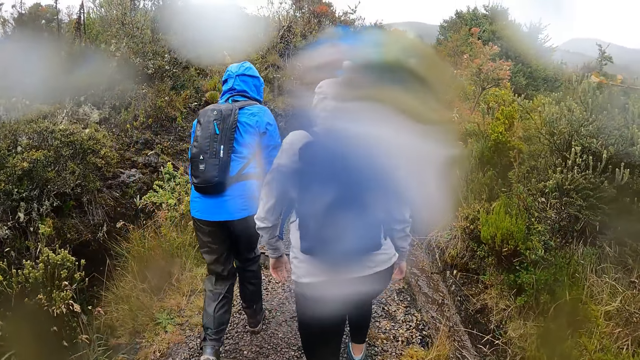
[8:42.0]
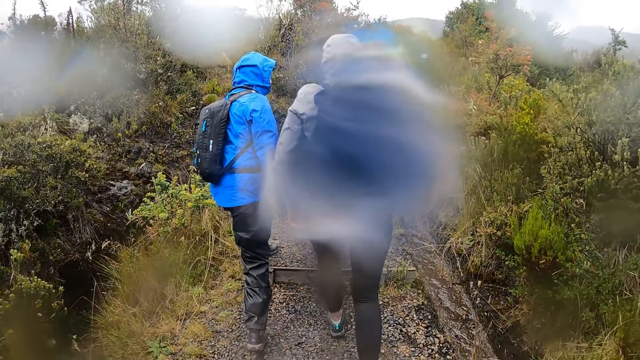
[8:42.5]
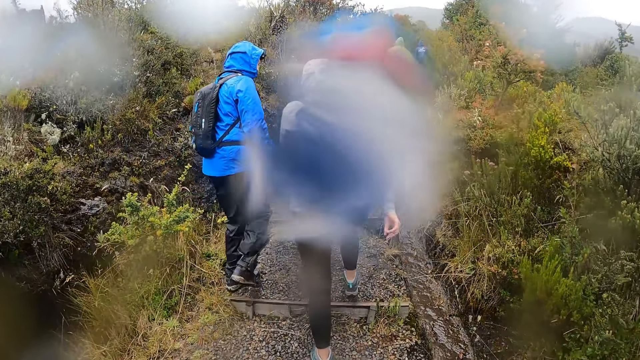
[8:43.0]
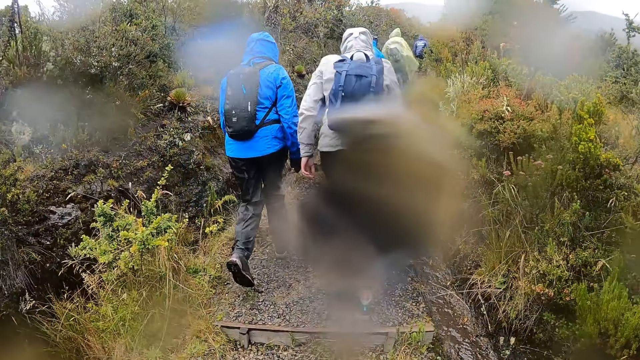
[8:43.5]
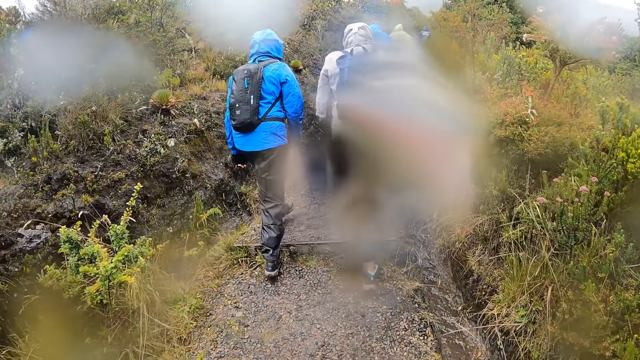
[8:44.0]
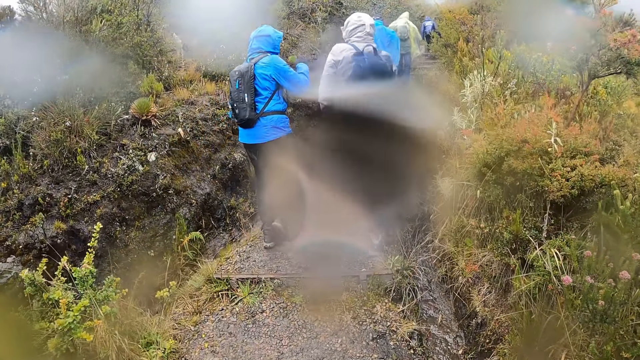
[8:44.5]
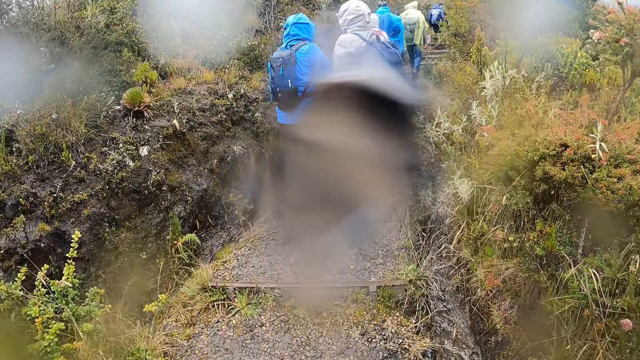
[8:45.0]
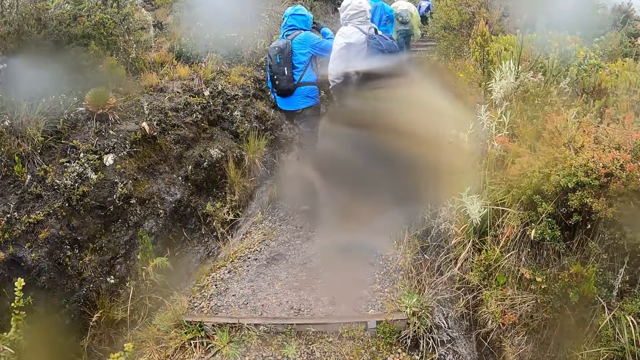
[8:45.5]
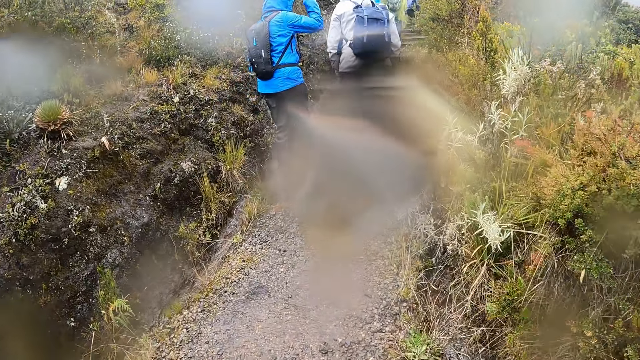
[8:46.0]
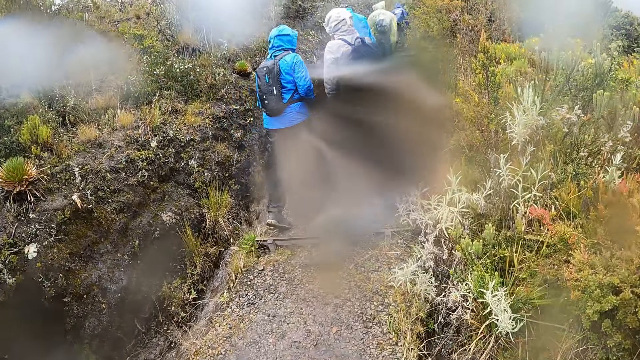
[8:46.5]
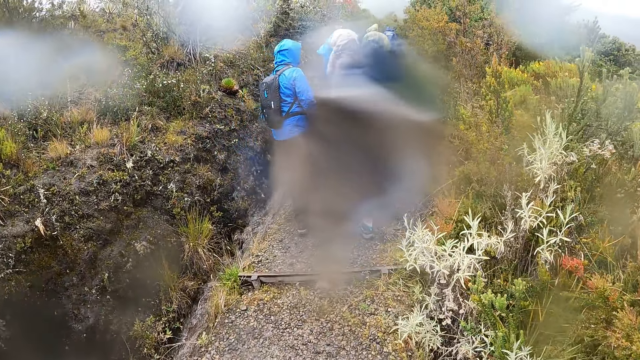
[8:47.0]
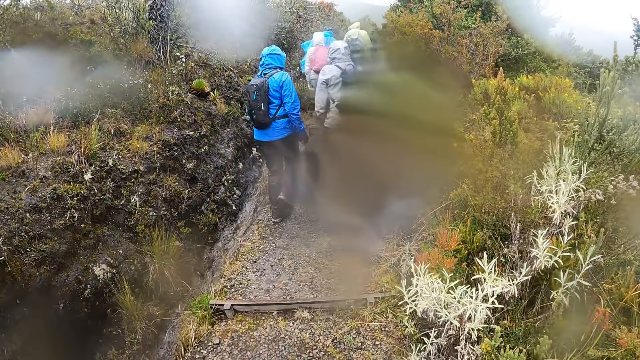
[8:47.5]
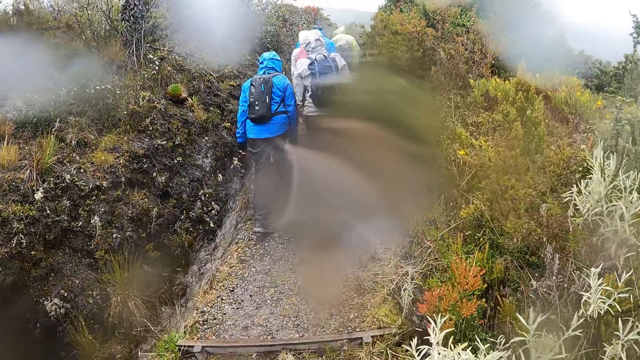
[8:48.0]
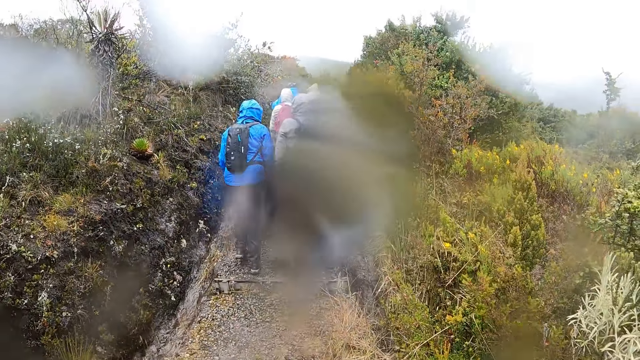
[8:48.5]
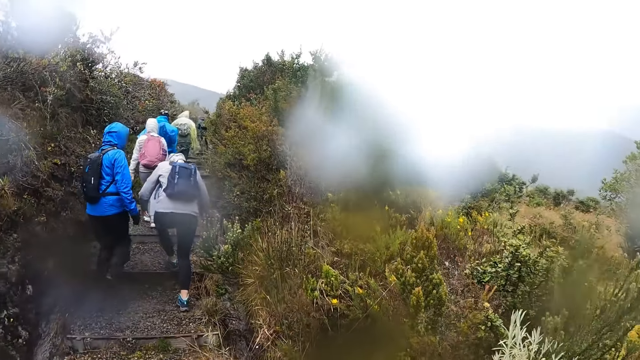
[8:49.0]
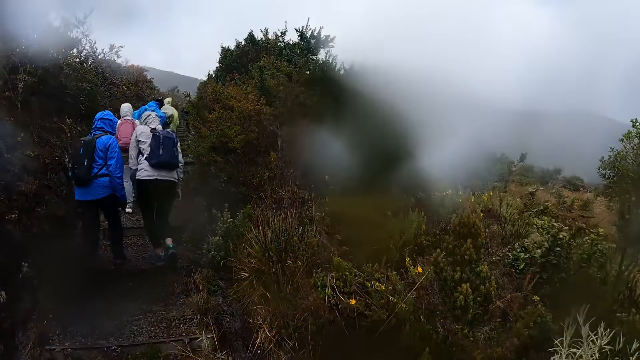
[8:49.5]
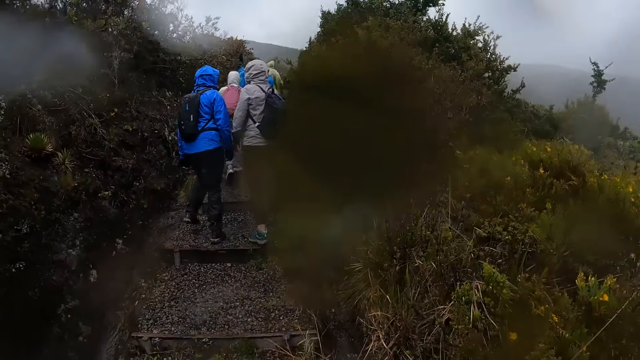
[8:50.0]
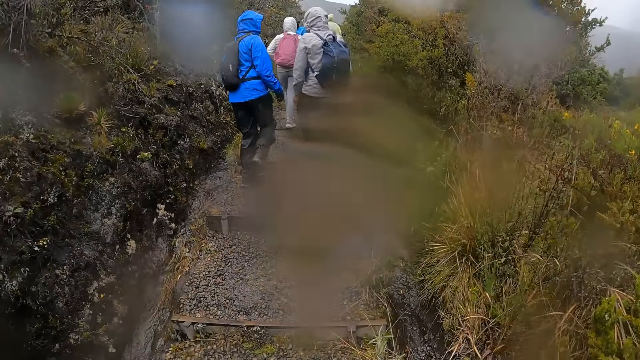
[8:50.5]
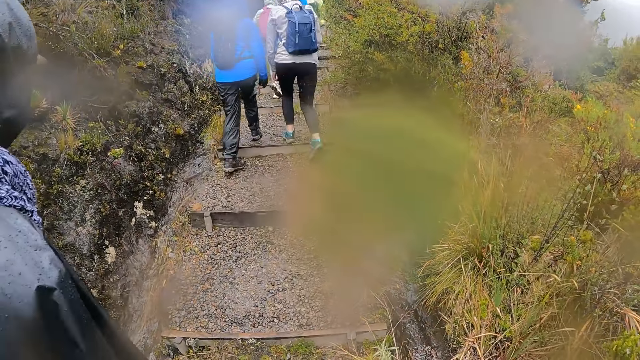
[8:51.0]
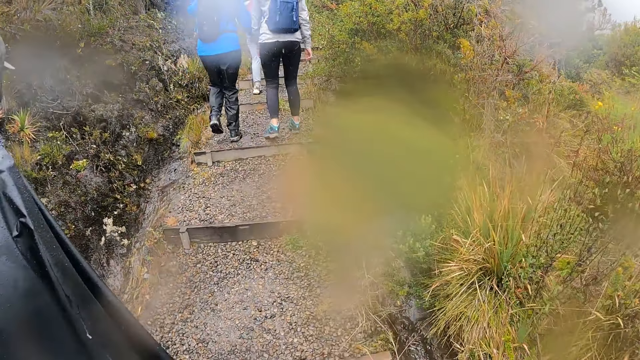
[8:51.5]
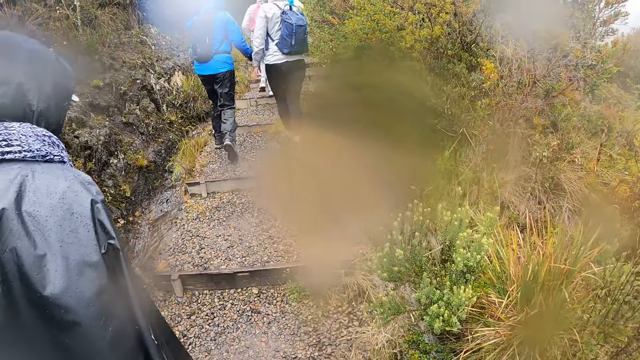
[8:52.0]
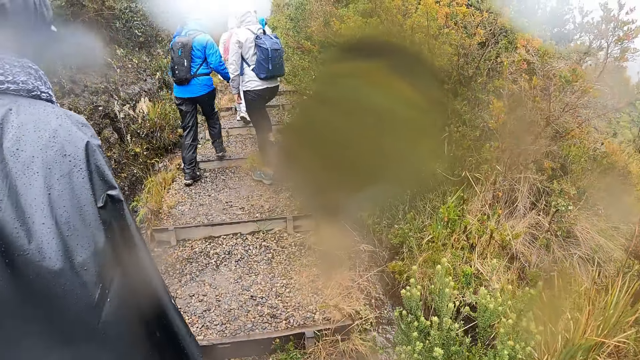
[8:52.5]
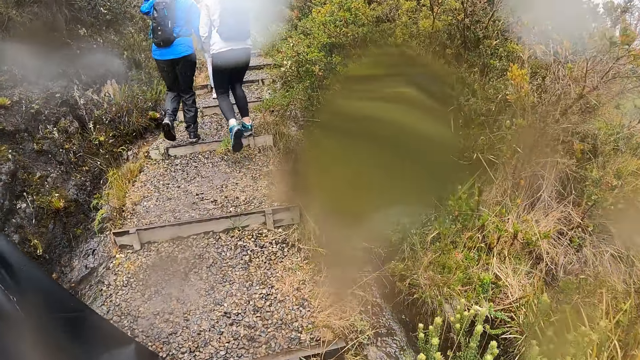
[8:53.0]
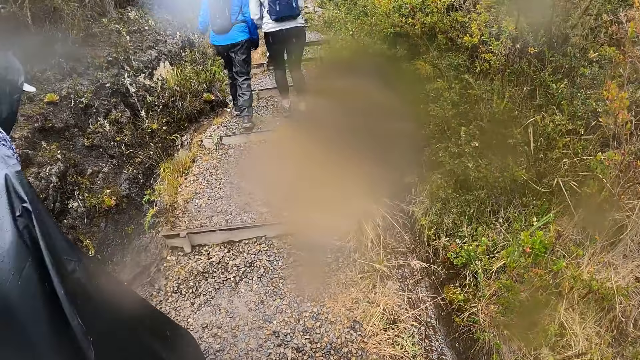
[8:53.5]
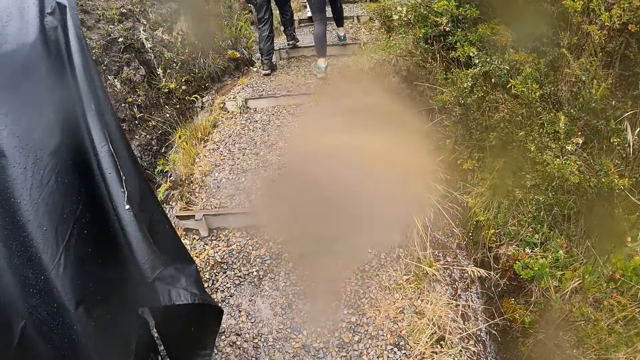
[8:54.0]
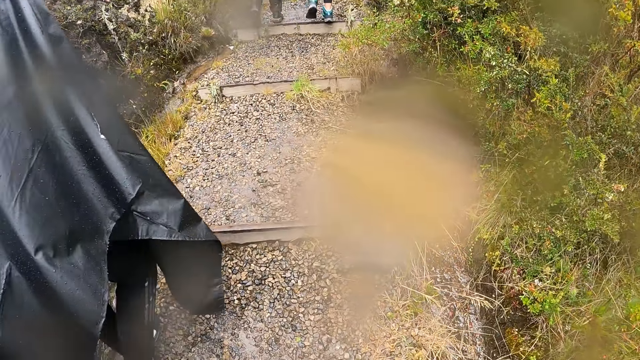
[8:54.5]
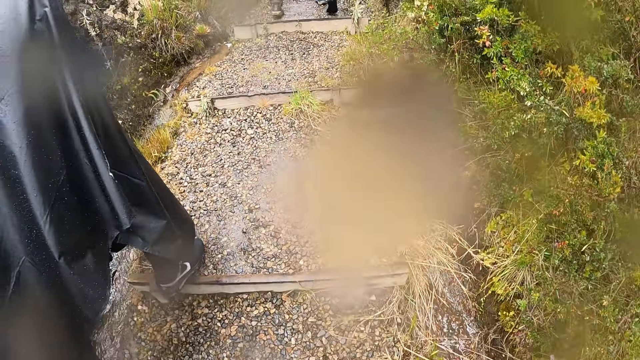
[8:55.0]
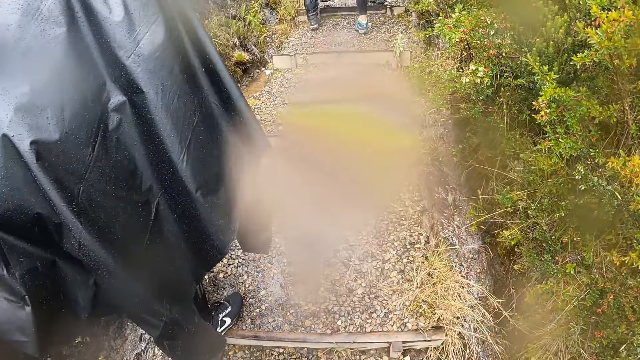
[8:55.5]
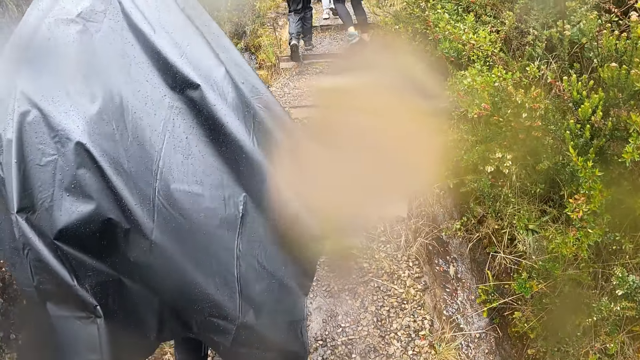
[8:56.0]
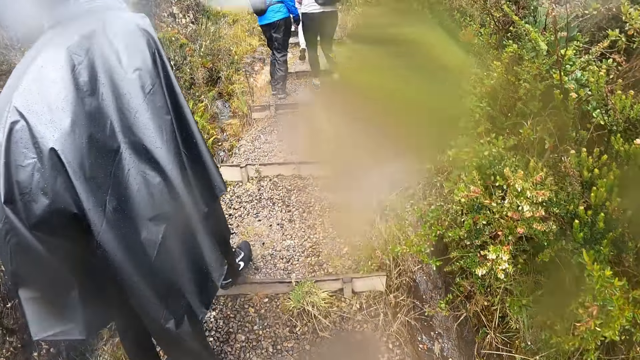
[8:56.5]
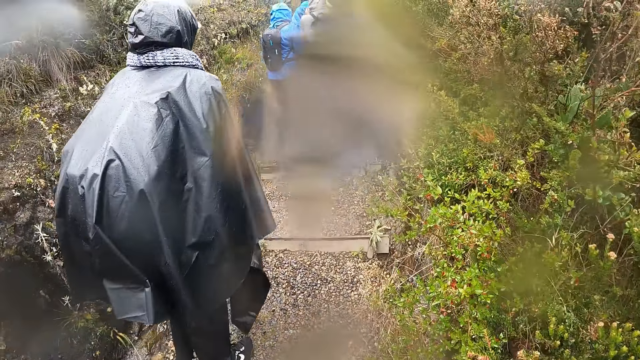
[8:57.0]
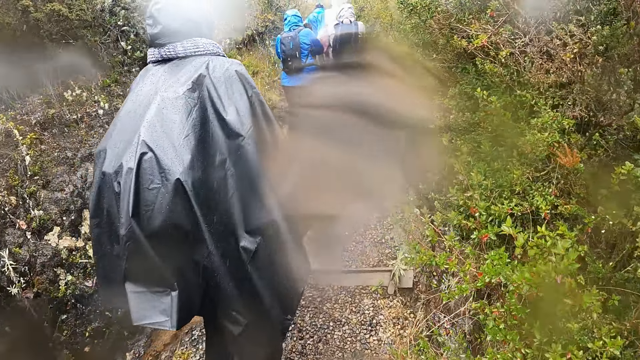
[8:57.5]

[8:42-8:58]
The woman and the other woman walk down the pathway of the mountain. The lady walks around.

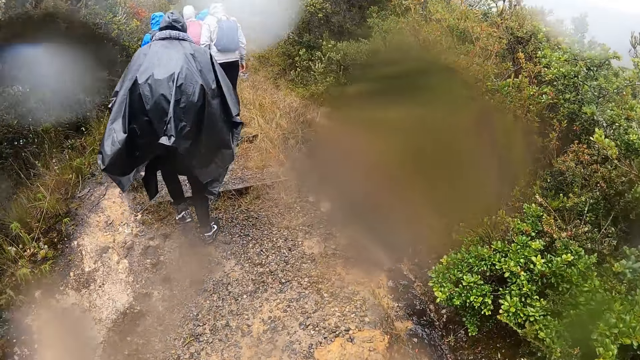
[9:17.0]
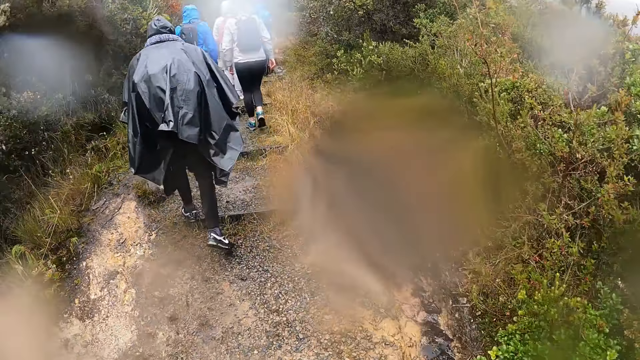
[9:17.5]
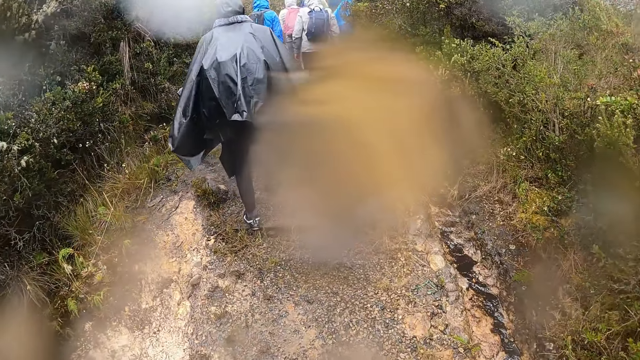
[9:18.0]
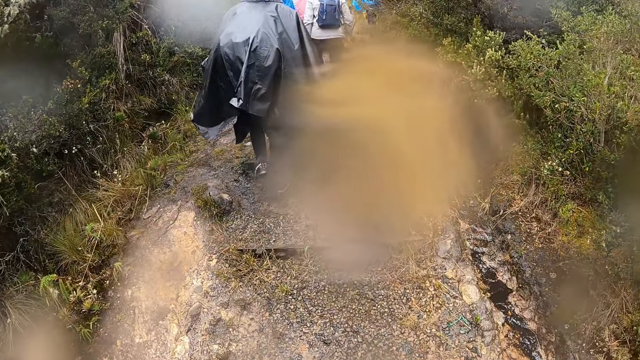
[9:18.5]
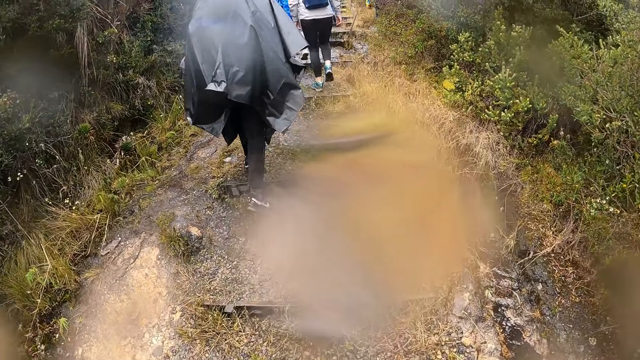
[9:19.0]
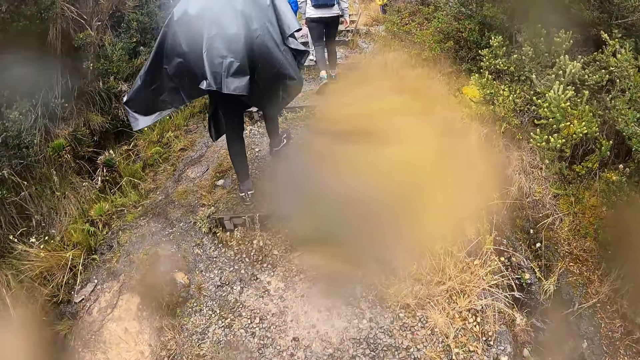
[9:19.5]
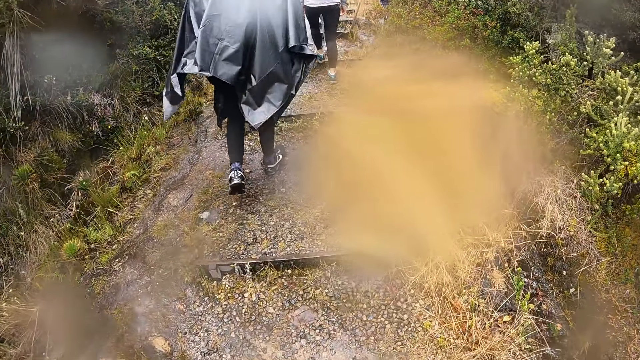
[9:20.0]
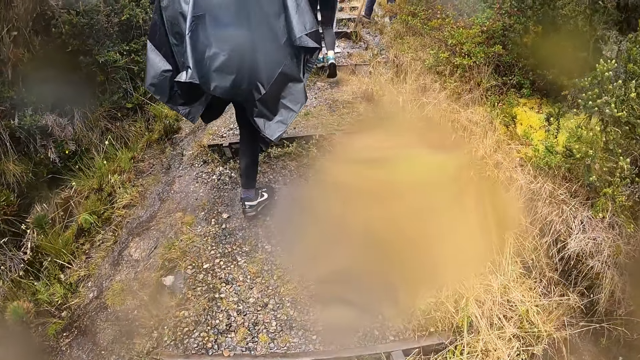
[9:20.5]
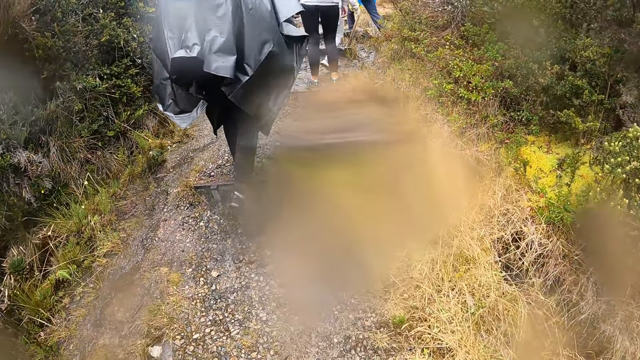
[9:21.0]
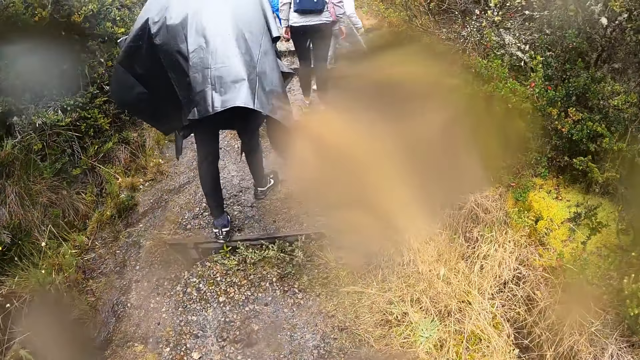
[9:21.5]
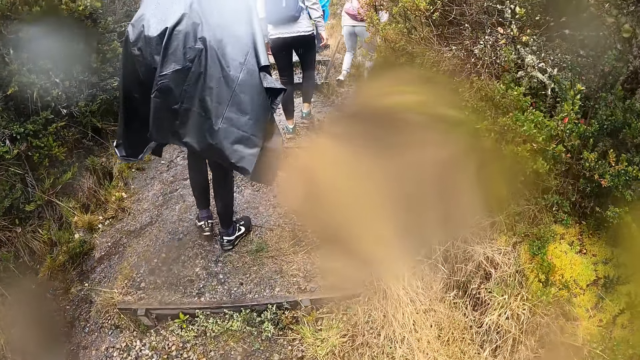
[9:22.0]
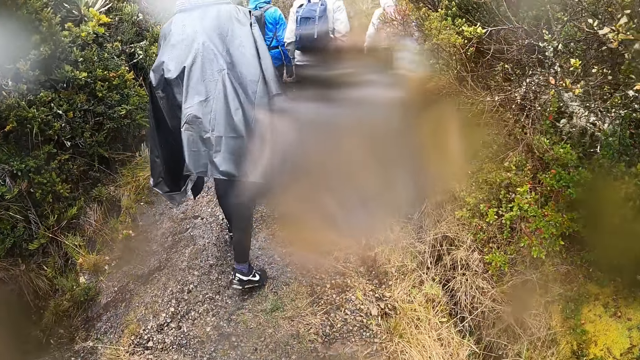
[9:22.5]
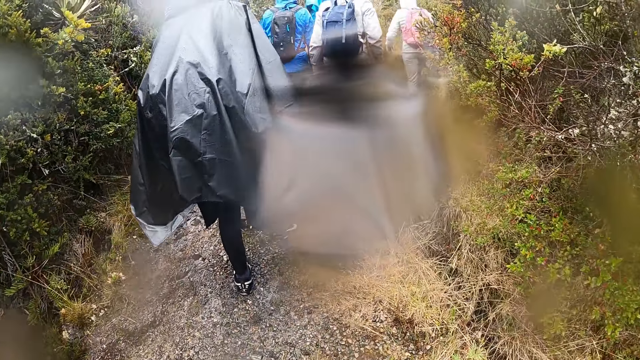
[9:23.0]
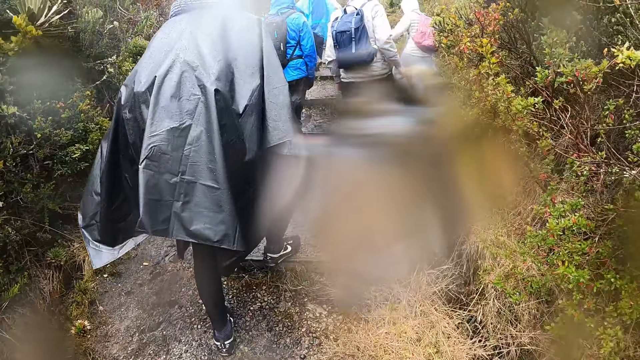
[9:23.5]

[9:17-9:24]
A woman walks. Another woman walks.
